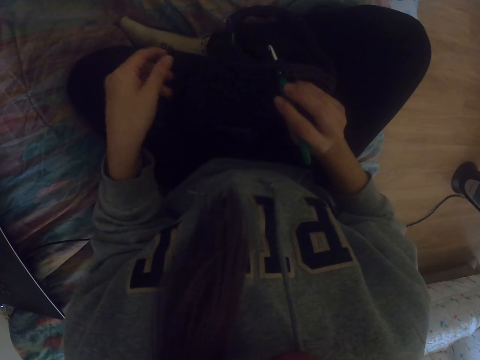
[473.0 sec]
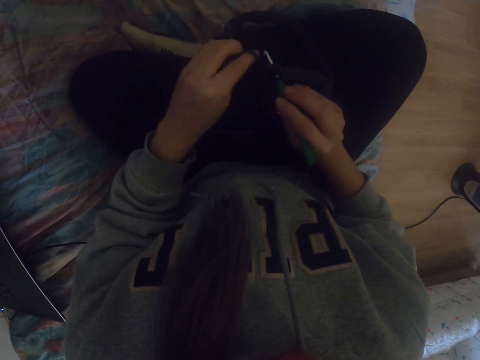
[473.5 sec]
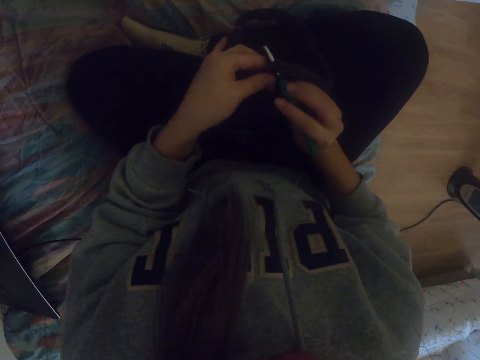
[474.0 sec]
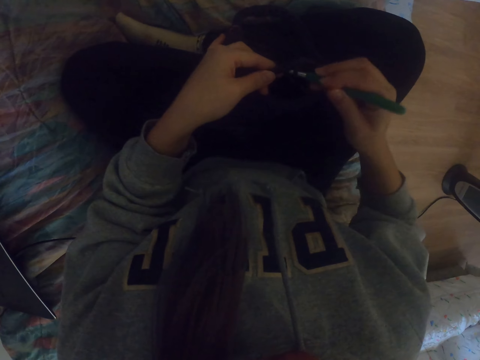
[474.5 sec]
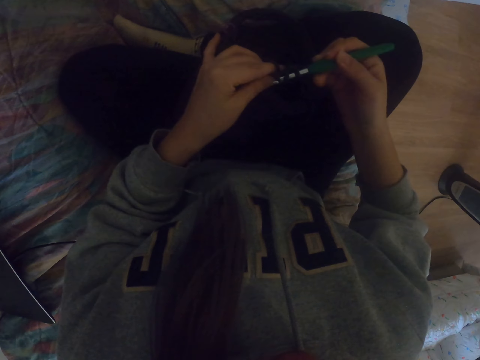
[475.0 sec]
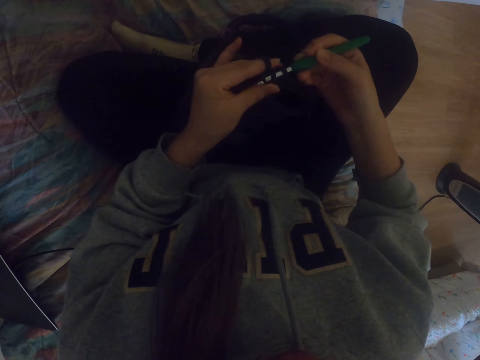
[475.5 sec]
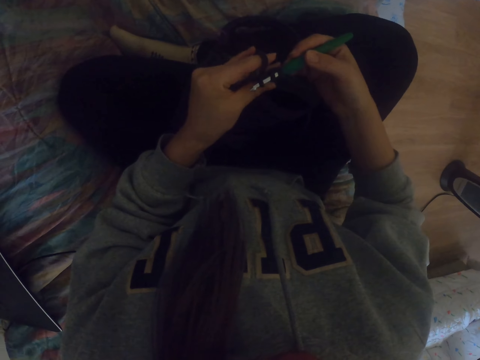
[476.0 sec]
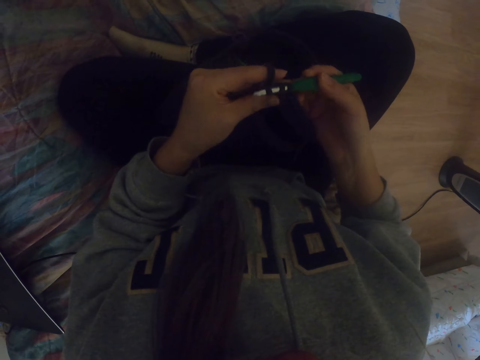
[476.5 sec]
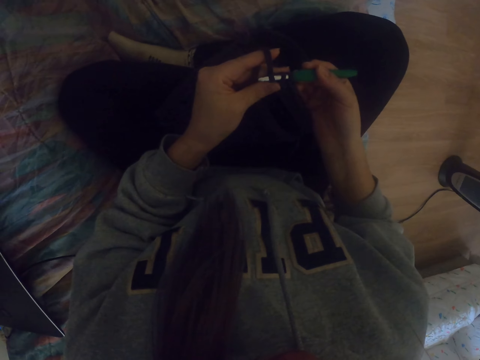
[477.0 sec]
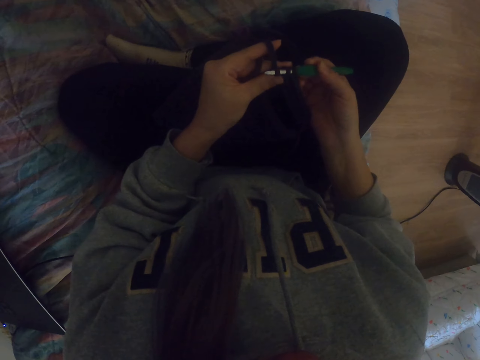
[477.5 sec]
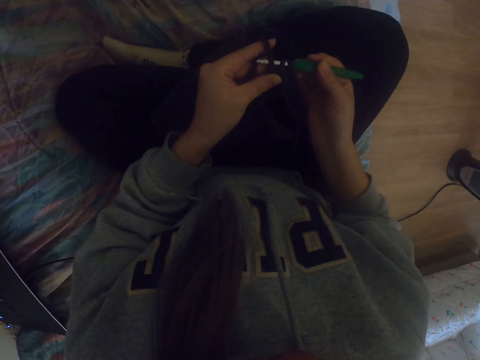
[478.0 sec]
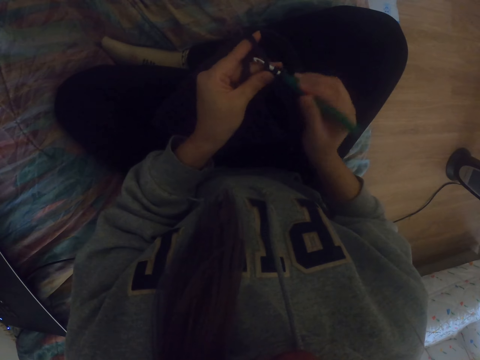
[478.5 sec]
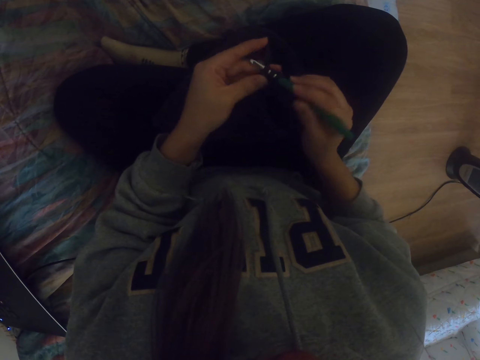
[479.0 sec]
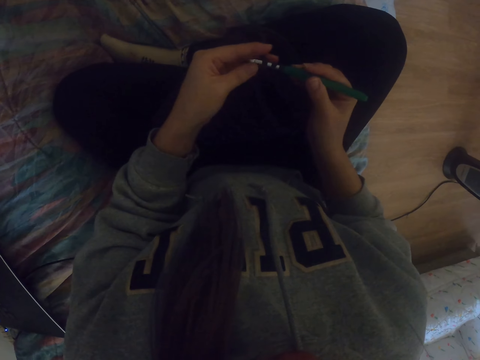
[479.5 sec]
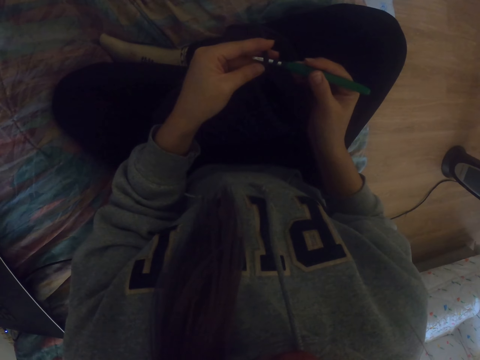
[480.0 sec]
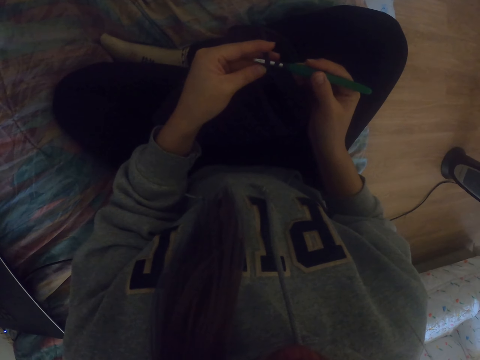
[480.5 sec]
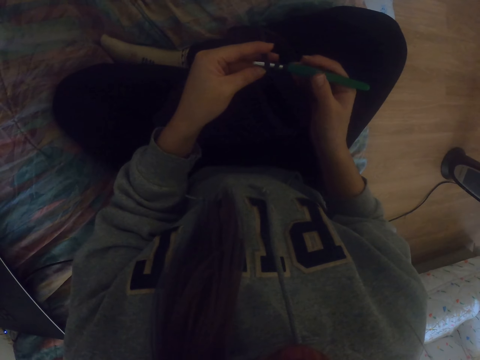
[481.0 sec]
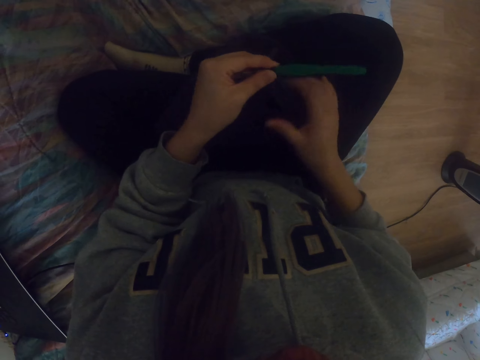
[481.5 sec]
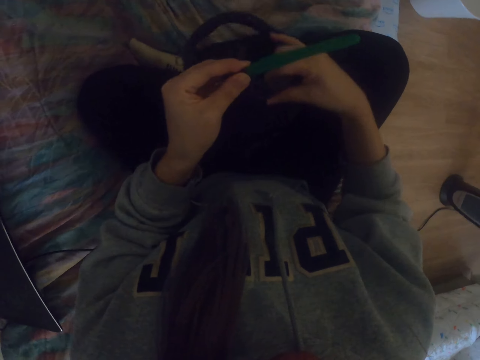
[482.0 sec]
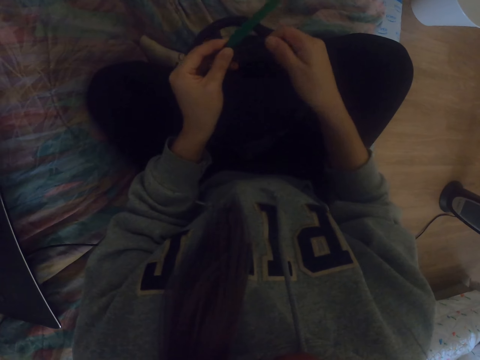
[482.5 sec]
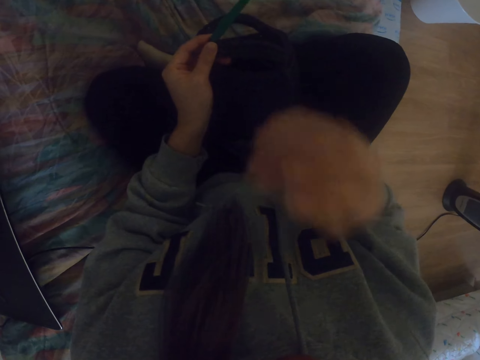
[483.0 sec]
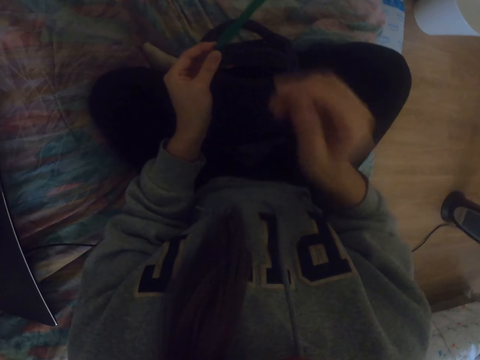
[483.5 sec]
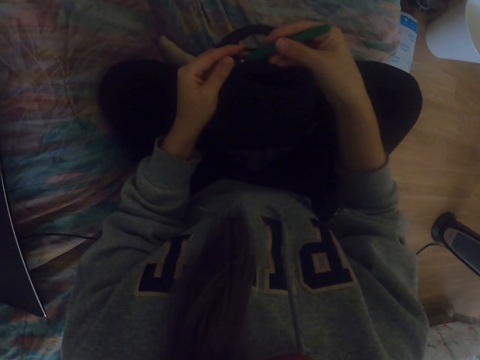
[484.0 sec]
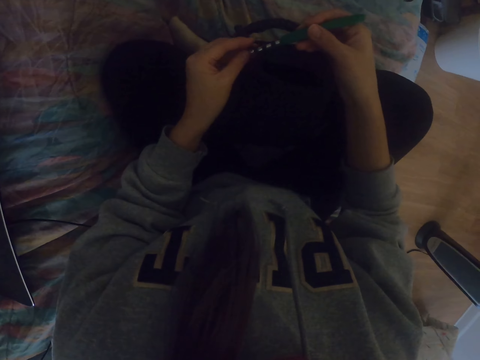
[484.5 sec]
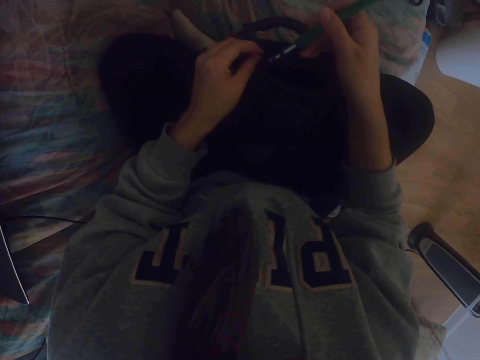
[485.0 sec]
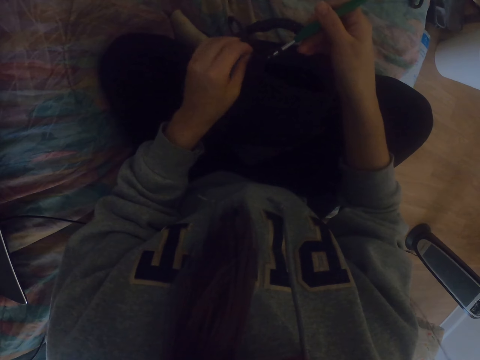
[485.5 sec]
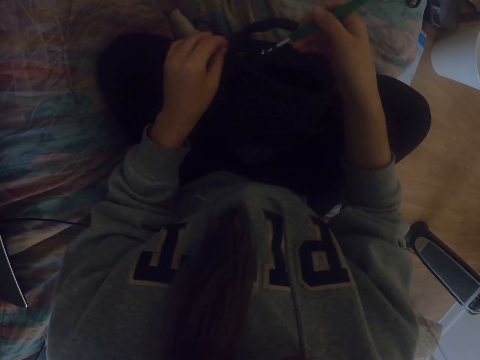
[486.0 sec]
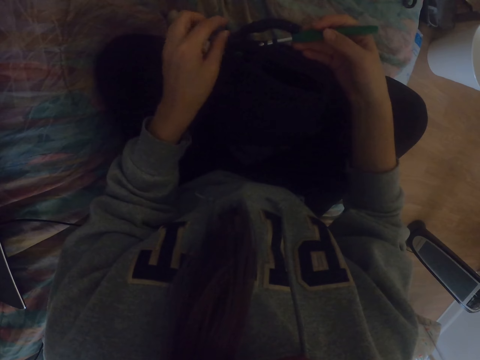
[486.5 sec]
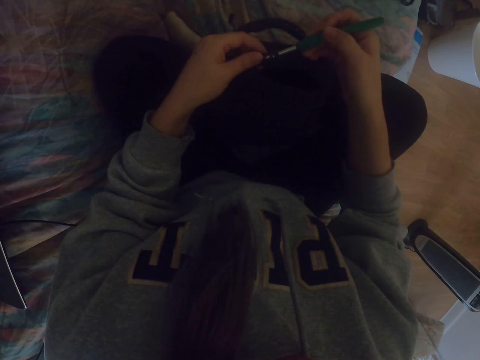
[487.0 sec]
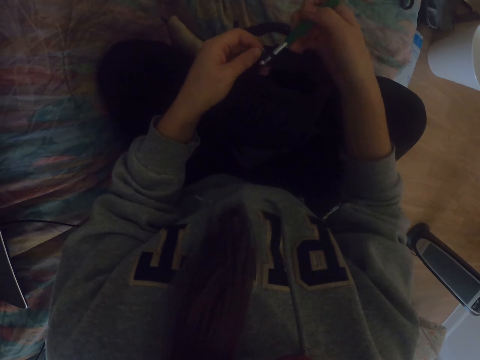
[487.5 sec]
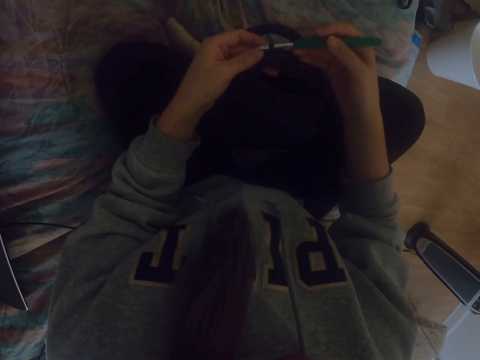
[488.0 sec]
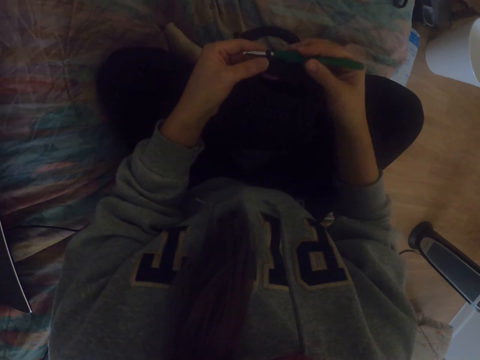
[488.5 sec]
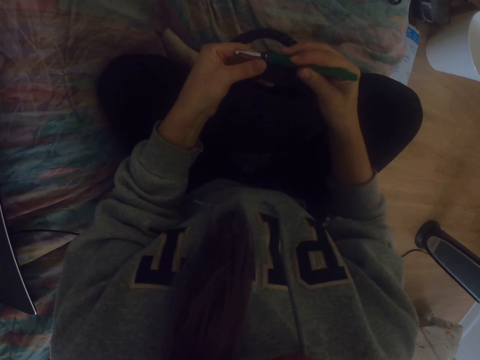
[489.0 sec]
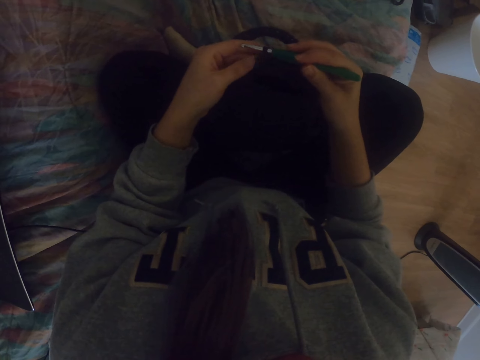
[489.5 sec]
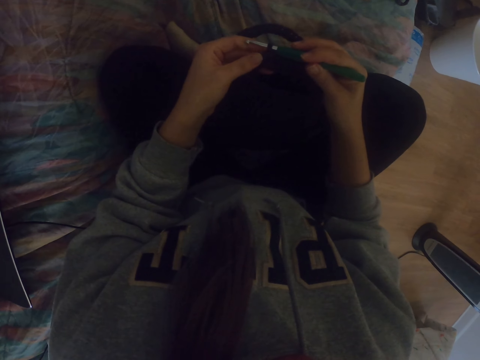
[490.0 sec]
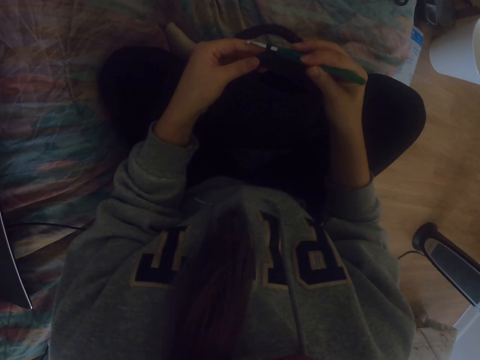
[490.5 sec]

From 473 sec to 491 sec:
The camera wearer moves the left hand. She stretches the thread with the left hand. She knits the fabric. She pulls the thread with the crochet. She looks at the bag. She moves the fabric. She touches her eye. She holds the crochet hook. She touches the crochet. She adjusts the yarn.

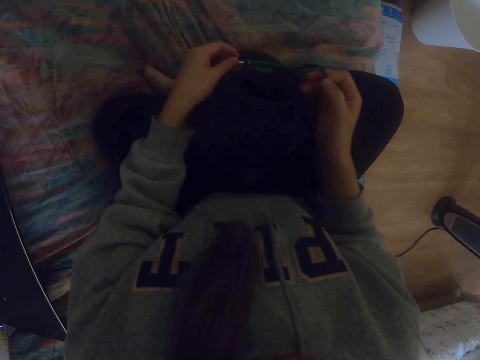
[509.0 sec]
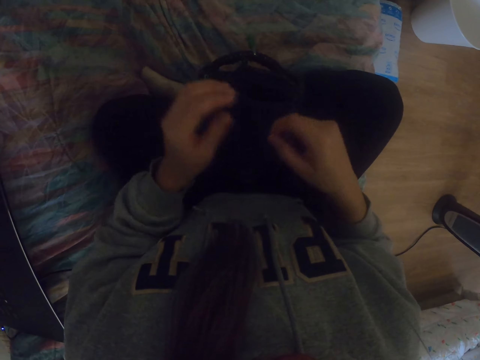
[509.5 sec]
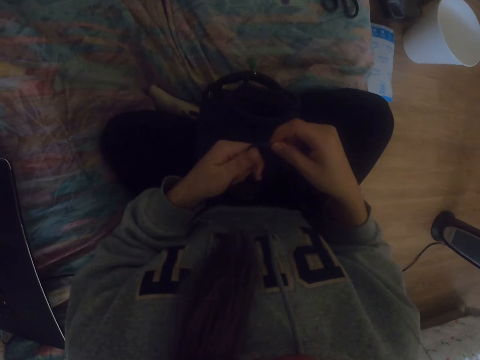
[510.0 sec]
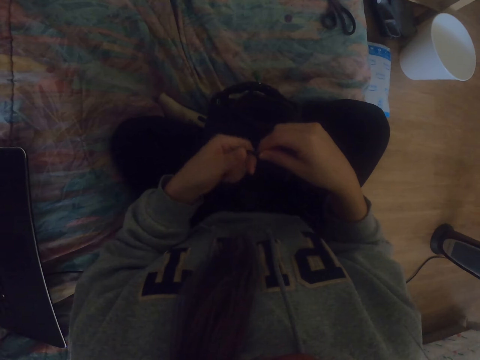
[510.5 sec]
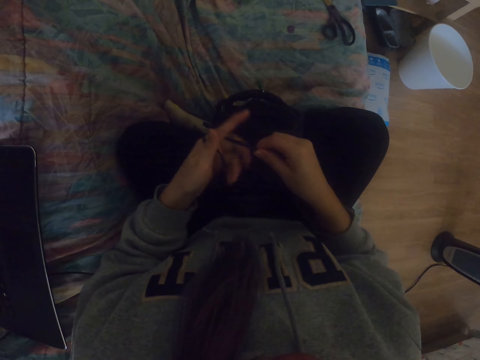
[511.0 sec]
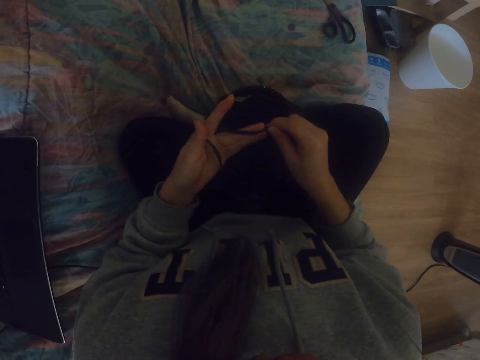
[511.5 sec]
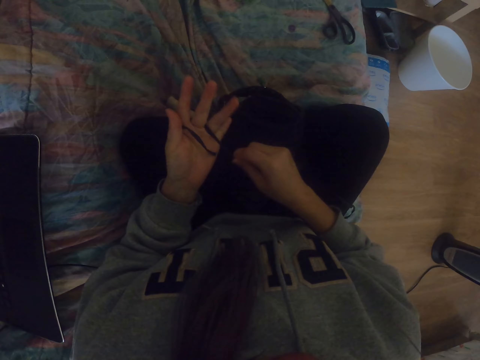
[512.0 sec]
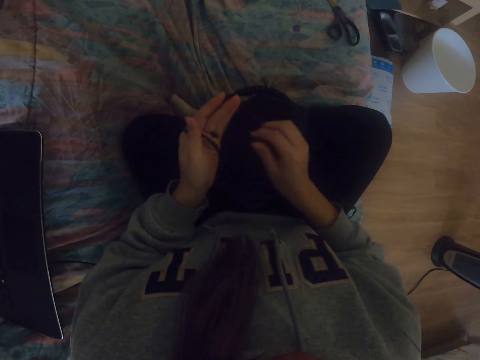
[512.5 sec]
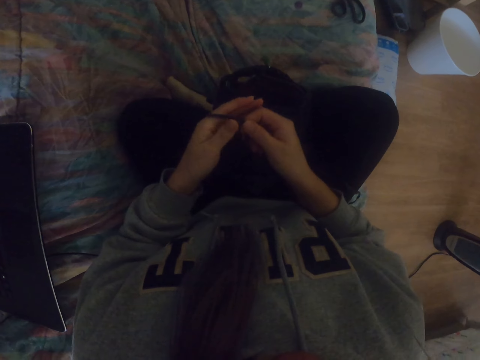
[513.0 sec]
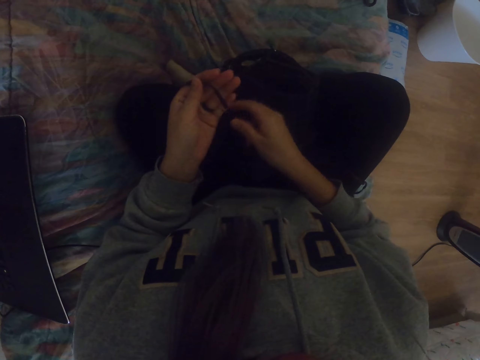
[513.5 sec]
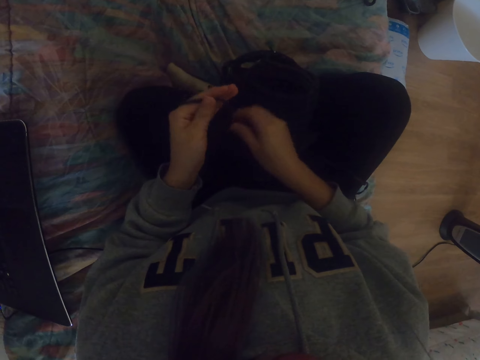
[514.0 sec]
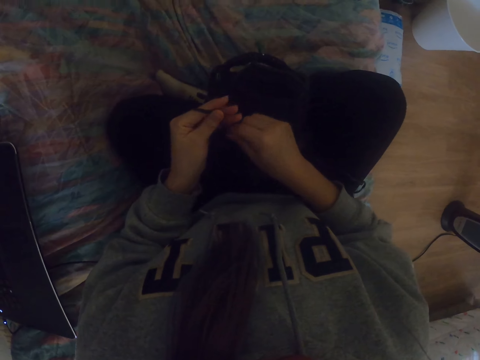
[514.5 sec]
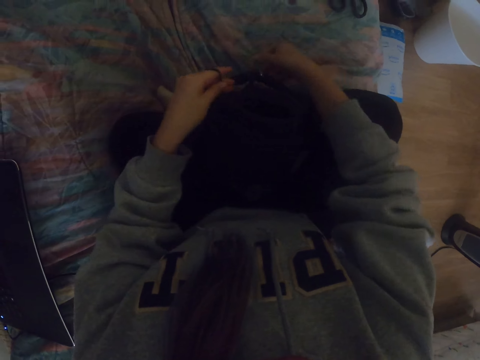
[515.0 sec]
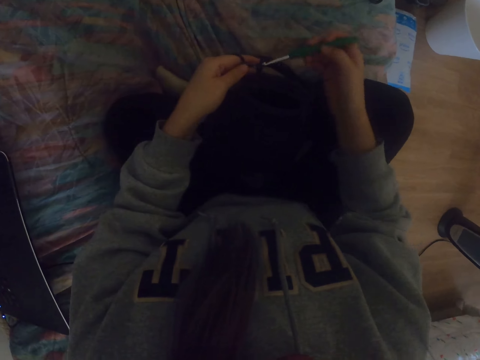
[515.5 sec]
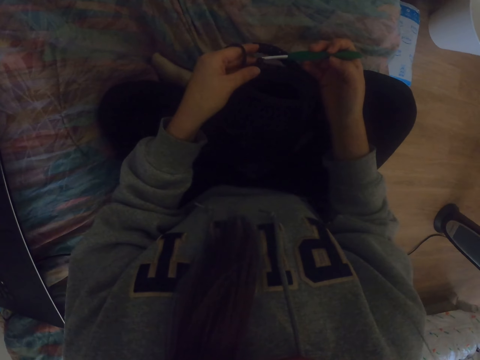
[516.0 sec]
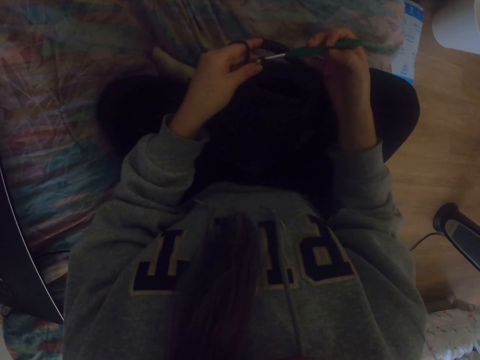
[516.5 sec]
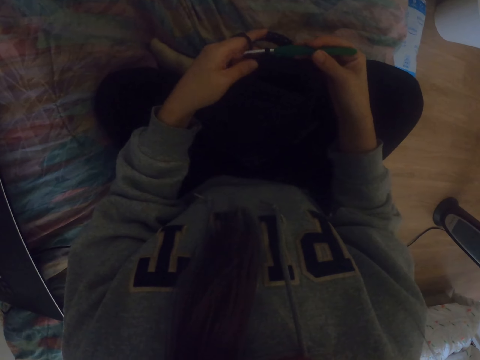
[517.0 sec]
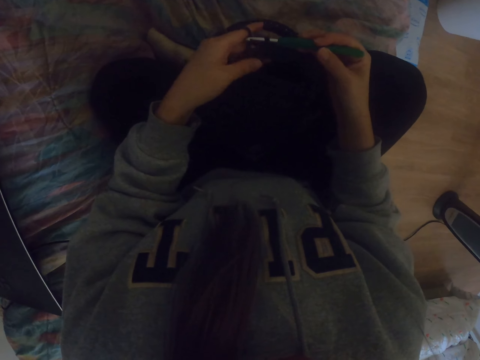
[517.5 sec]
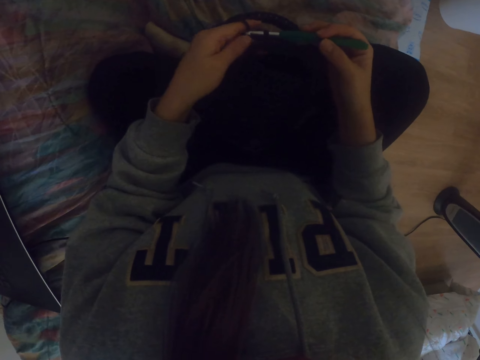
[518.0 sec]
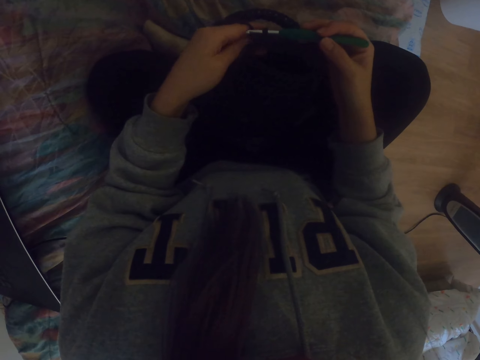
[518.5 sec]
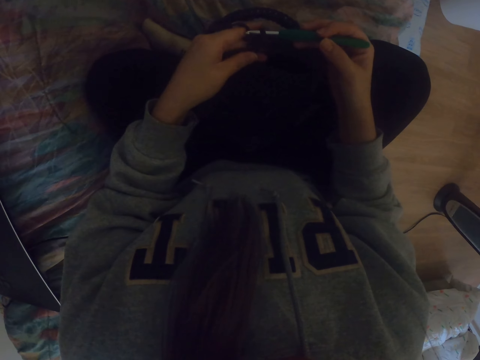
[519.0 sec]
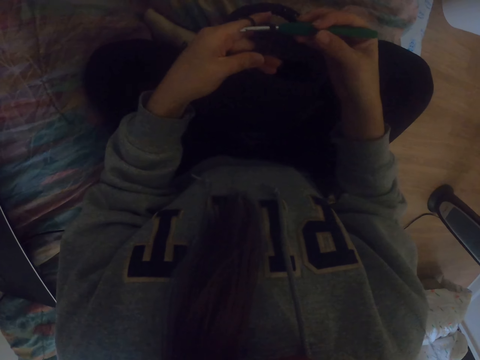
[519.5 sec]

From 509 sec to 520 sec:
The camera wearer picks up a yarn. They fold the yarn on the left hand. They drop the crochet. They tie the thread on the hand. They pick up the crochet hook. They put the crochet hook on the yarn. They adjust the fabric.
